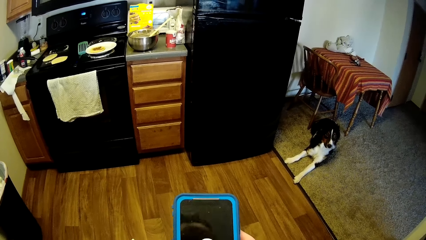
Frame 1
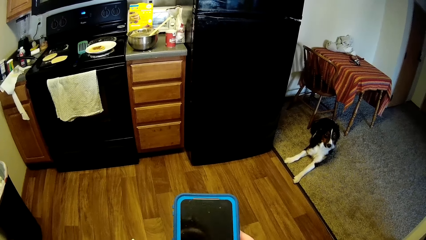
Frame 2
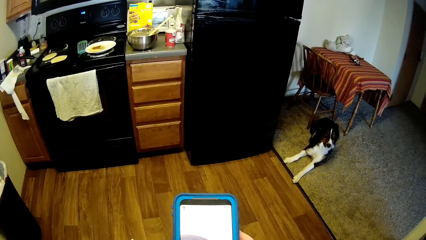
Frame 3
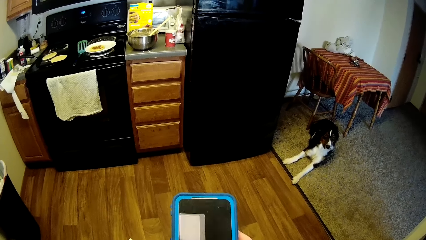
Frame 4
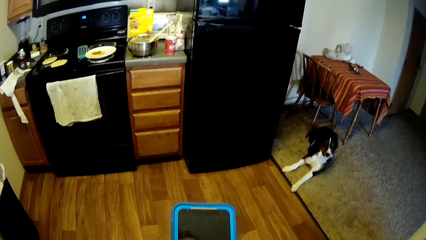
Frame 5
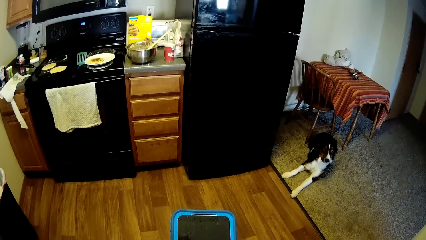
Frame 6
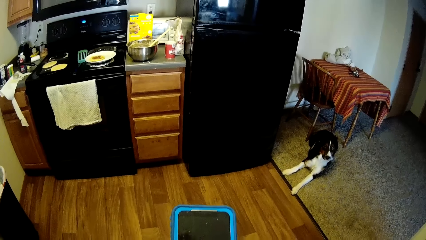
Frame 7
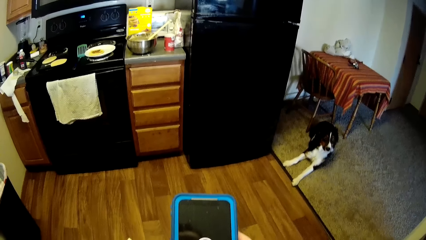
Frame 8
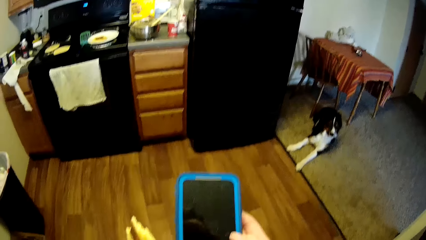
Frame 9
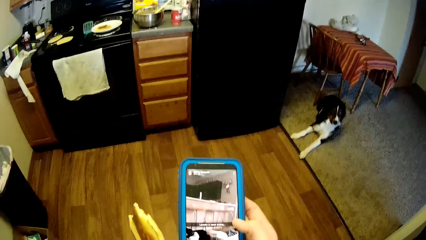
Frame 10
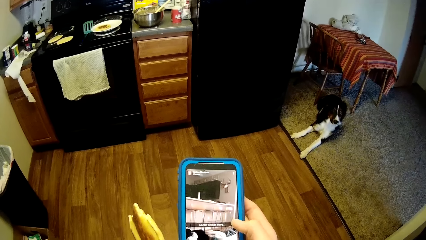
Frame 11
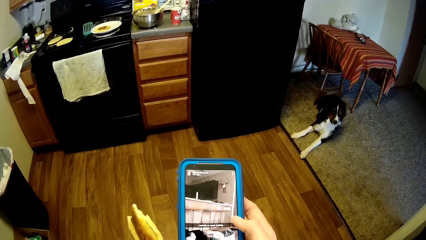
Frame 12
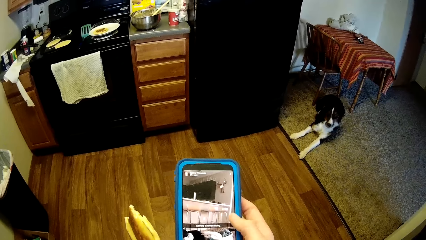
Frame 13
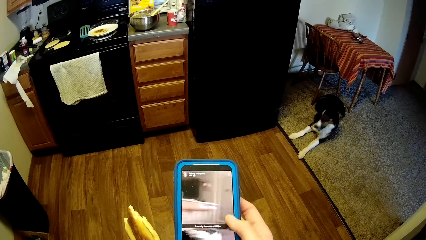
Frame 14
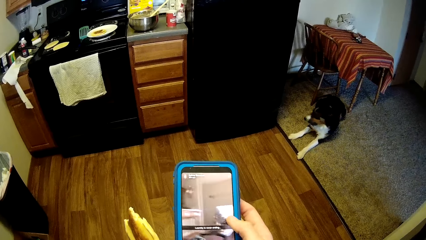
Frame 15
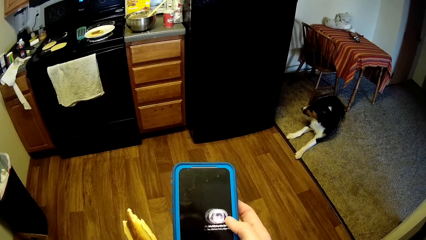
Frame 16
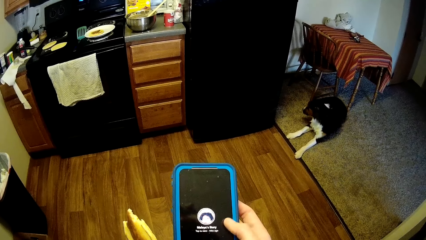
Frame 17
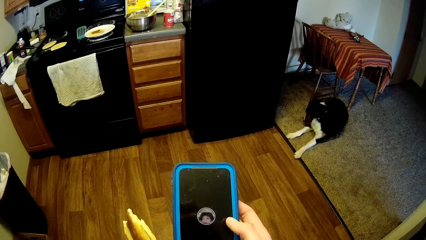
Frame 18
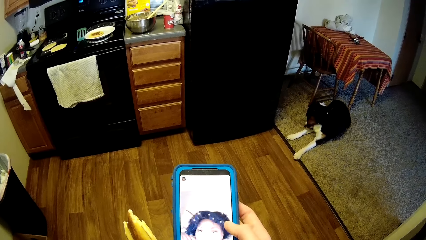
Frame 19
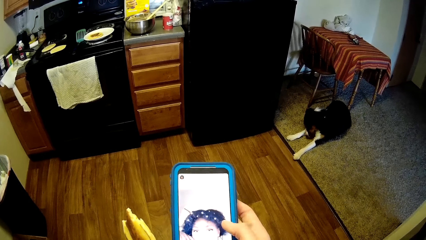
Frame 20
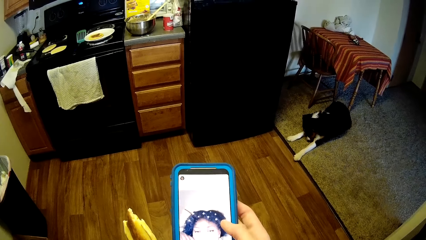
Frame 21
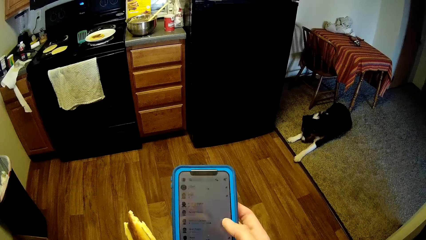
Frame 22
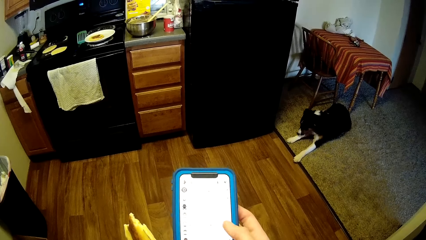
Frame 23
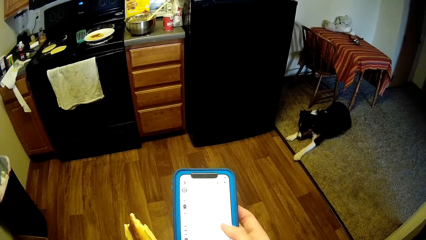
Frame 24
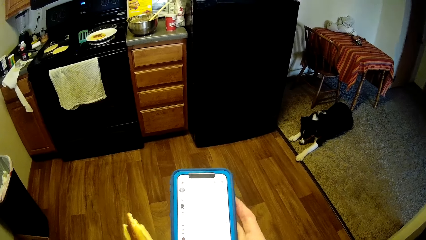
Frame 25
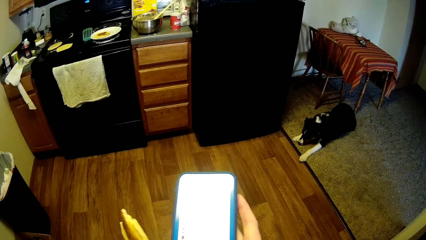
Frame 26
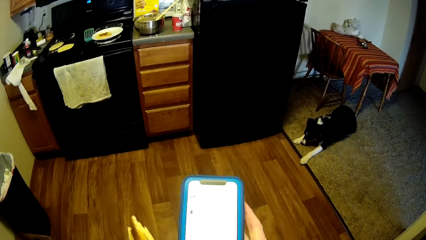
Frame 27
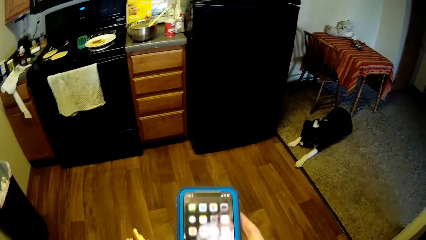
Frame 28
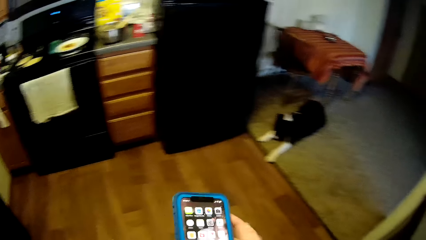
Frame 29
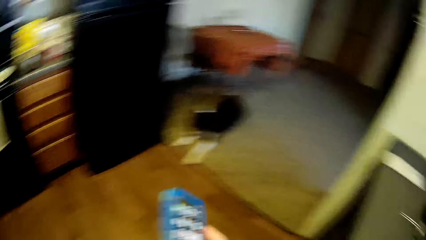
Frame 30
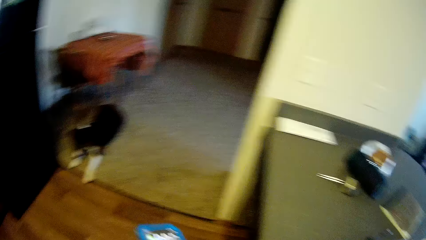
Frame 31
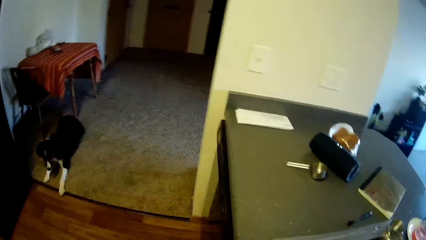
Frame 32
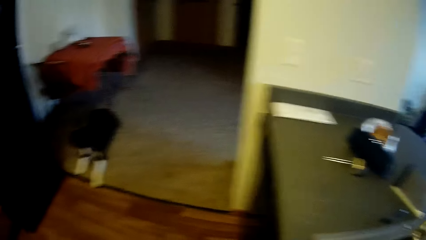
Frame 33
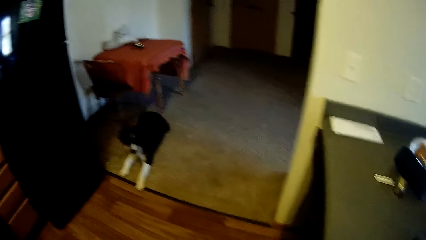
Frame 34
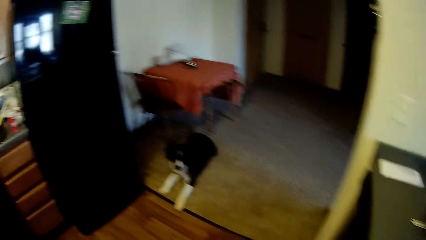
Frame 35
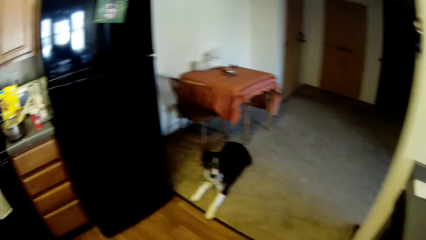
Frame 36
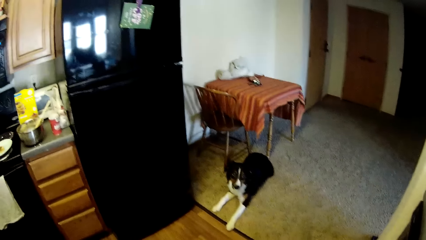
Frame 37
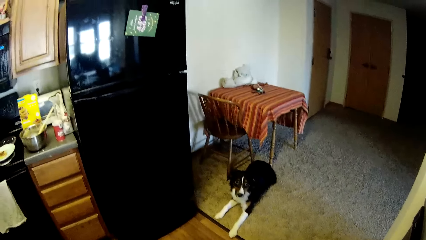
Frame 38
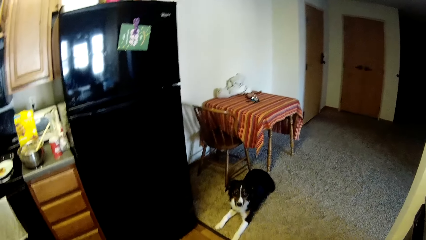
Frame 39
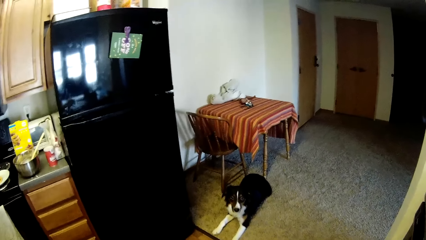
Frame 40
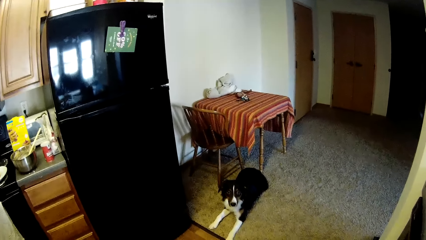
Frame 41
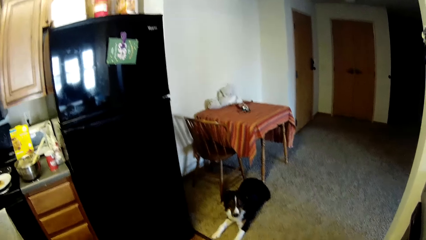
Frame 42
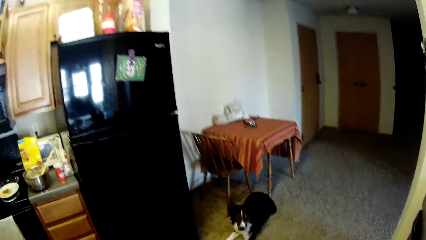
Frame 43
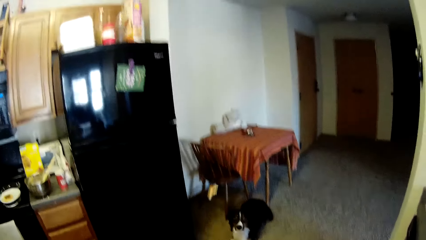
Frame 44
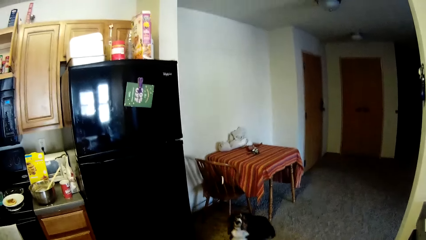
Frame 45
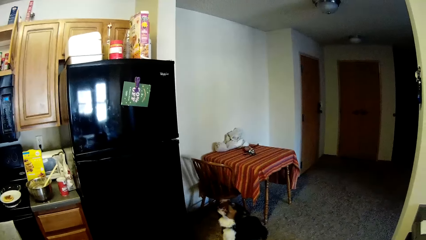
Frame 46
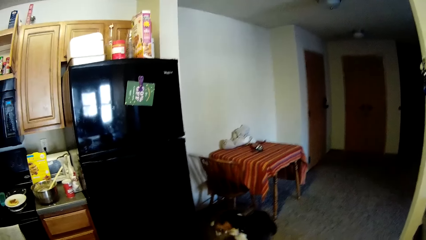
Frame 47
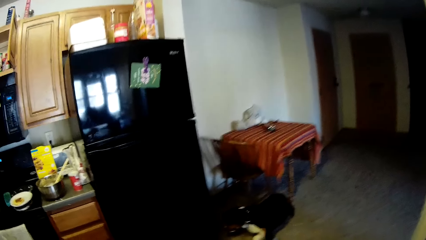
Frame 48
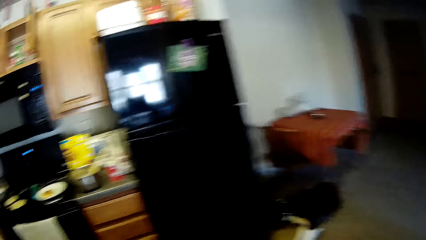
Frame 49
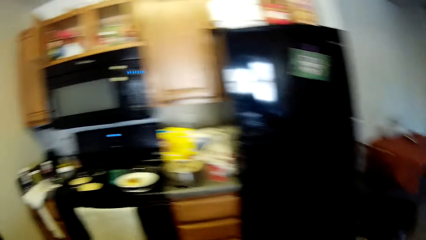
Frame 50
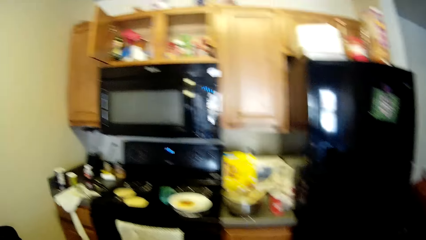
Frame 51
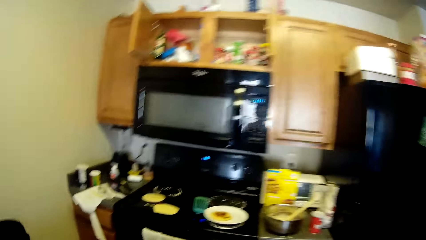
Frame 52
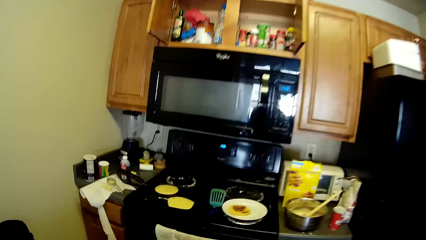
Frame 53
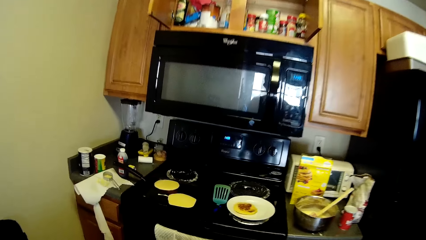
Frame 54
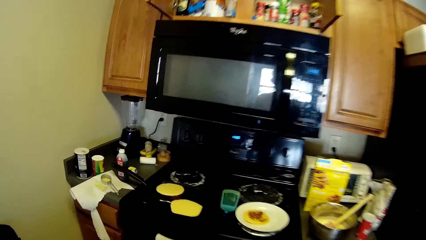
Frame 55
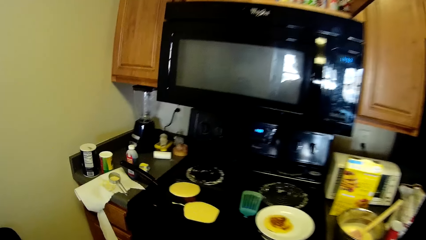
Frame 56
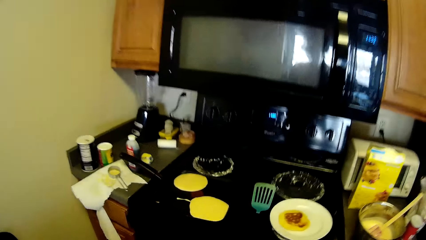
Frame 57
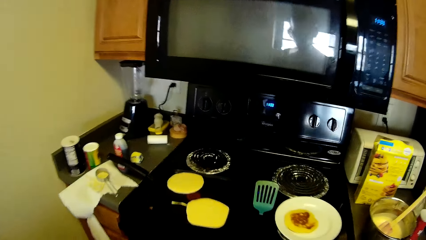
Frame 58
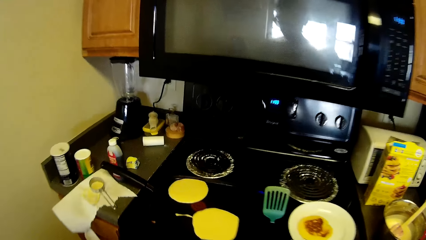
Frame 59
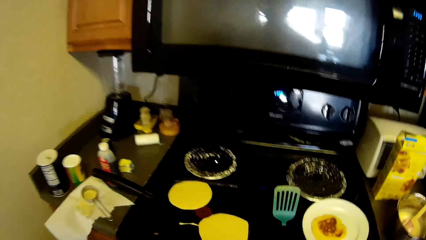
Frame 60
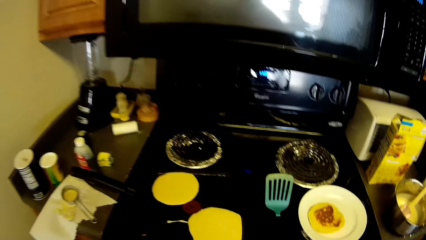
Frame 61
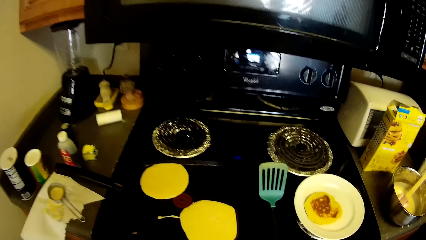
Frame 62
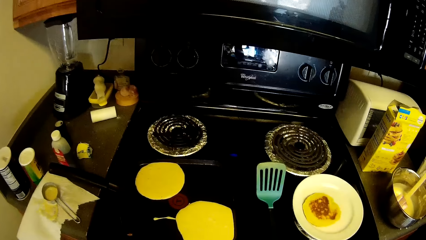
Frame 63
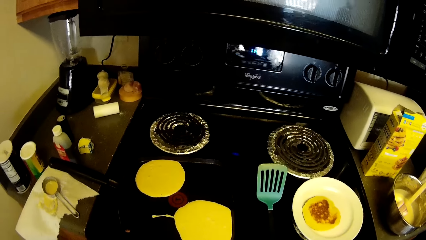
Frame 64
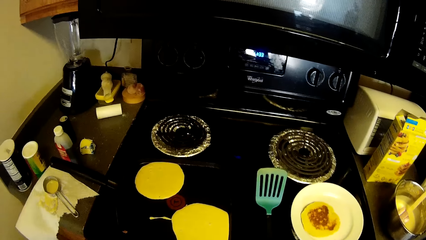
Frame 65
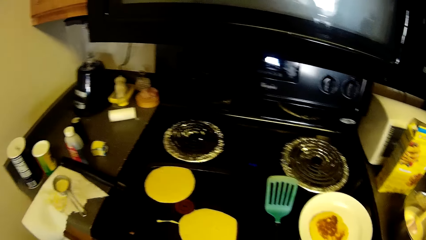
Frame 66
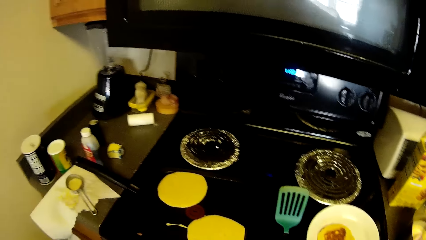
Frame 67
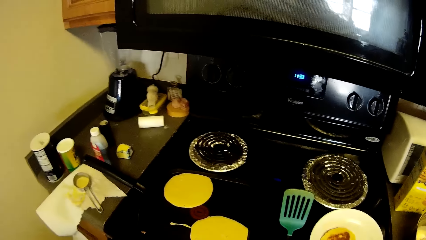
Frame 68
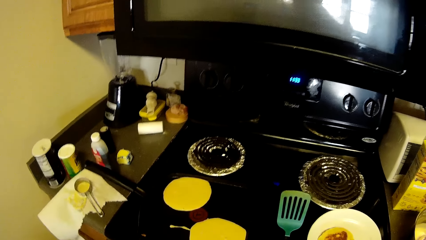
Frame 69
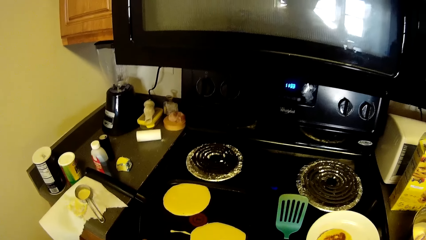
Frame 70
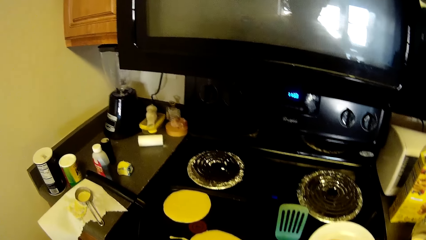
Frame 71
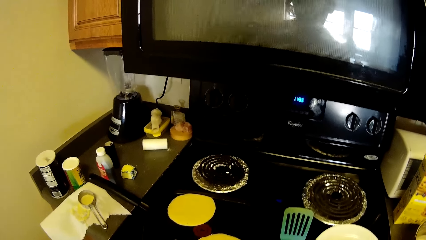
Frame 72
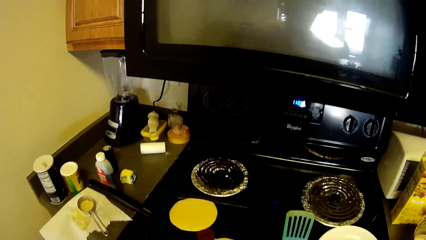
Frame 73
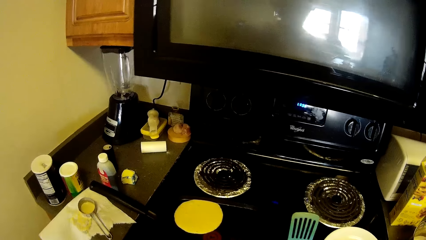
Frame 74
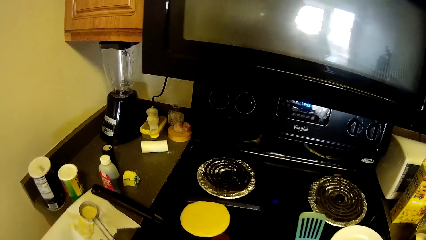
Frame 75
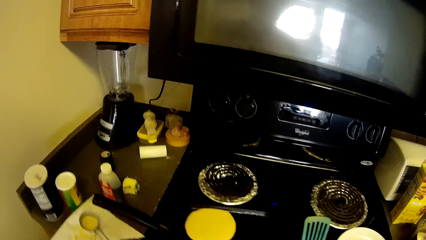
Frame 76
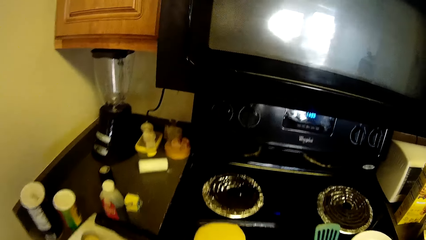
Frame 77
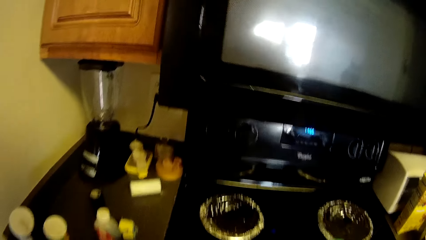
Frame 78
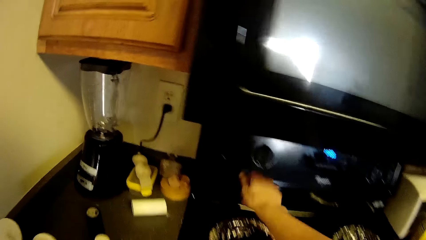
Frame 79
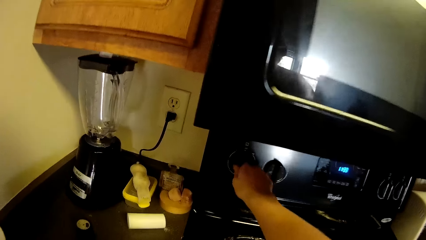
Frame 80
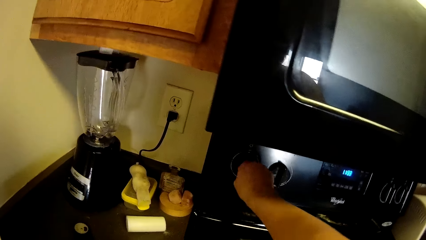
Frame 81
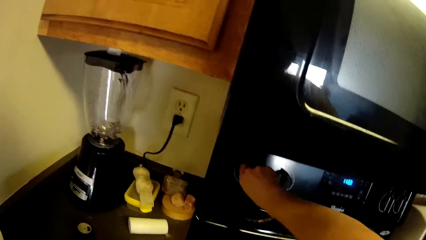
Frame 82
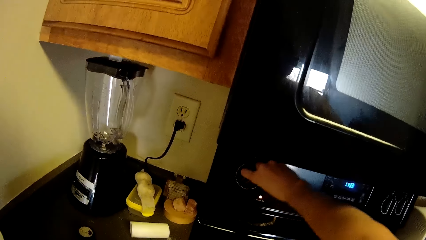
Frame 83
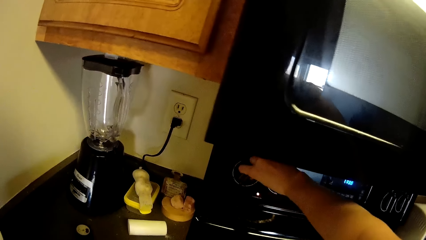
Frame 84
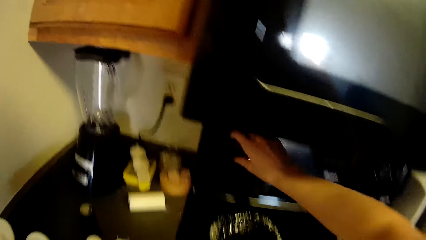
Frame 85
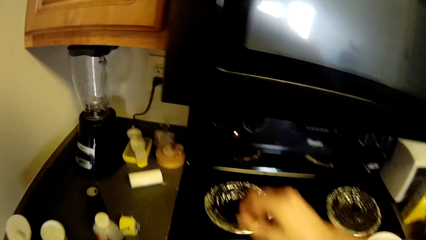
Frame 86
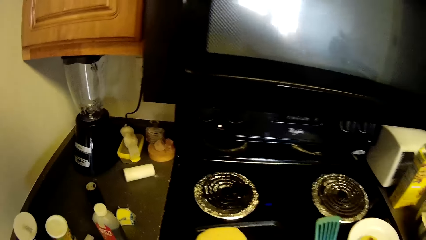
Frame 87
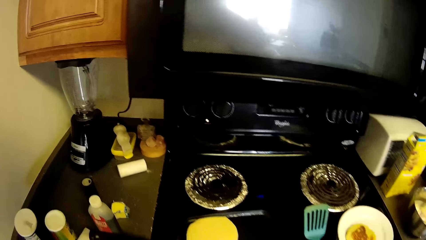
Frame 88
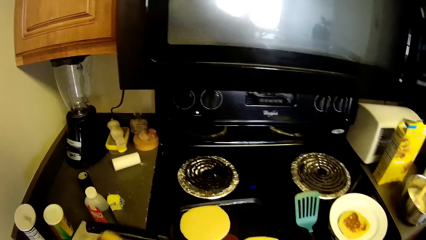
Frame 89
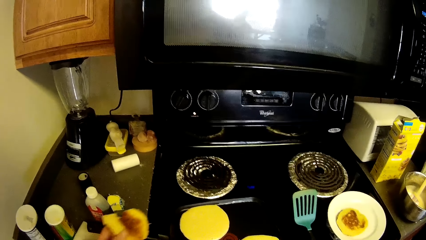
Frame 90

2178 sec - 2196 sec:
The camera wearer puts a mobile phone on a table. They look around a room. They throw a piece of pastry at a dog with a hand. They walk towards a kitchen counter. They move towards a cooker. They look around the kitchen counter. They turn on the gas cooker with a hand.
